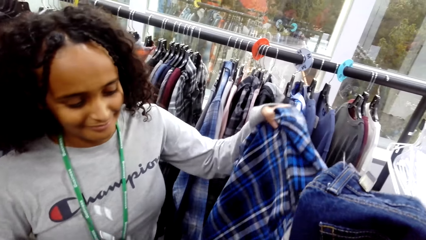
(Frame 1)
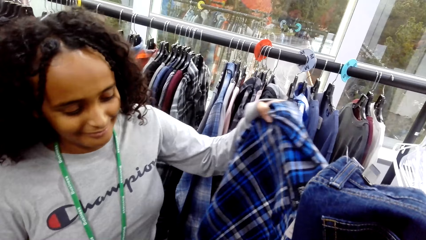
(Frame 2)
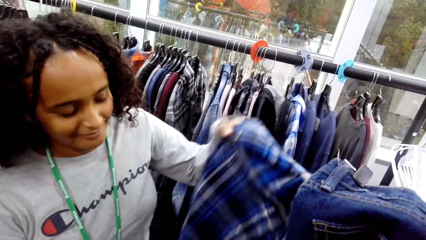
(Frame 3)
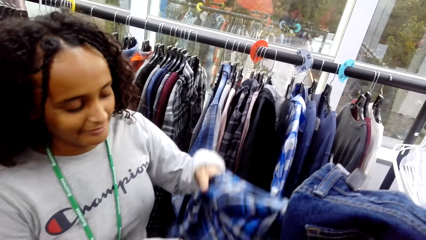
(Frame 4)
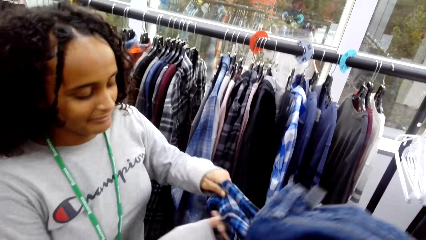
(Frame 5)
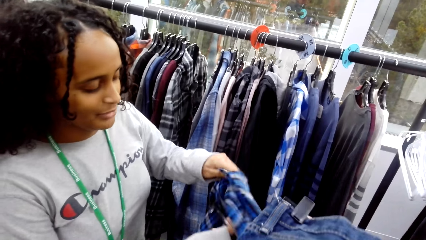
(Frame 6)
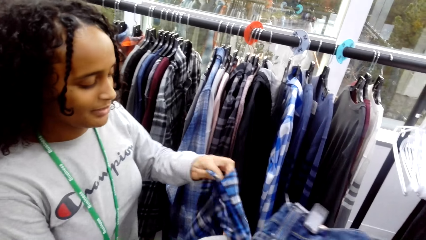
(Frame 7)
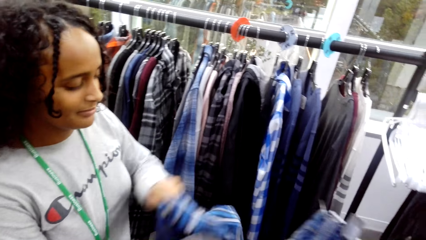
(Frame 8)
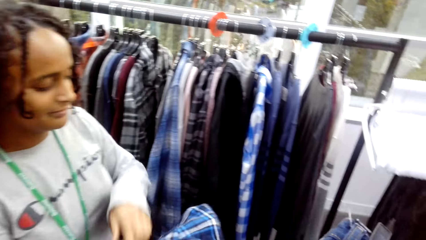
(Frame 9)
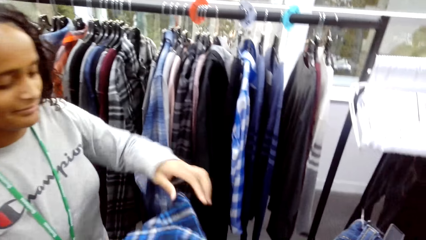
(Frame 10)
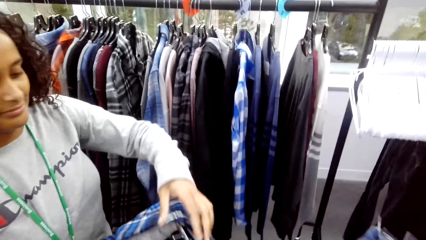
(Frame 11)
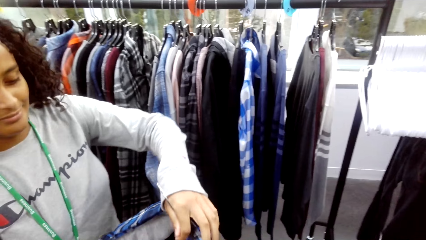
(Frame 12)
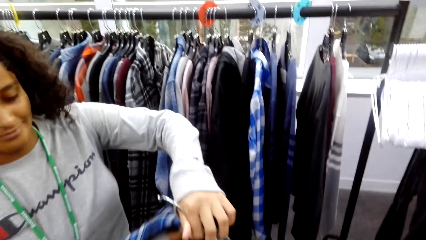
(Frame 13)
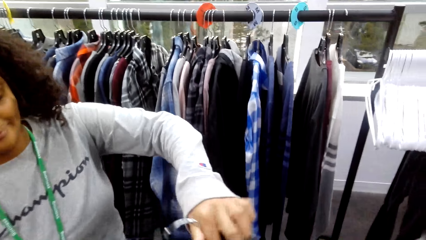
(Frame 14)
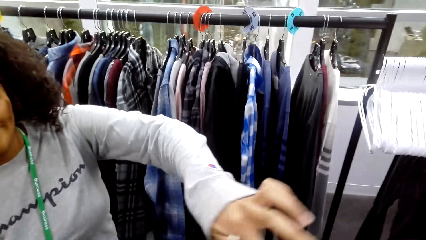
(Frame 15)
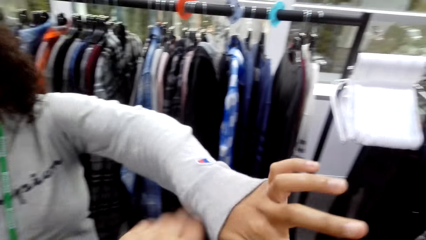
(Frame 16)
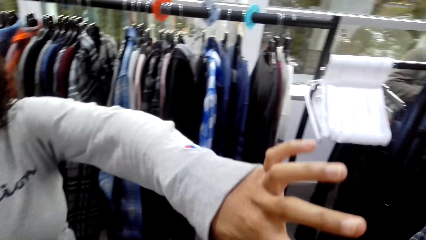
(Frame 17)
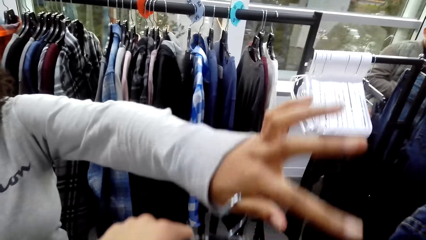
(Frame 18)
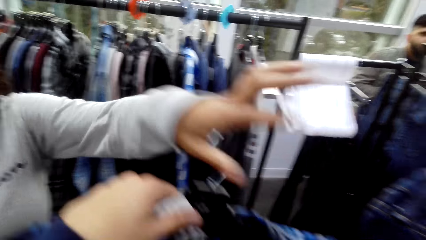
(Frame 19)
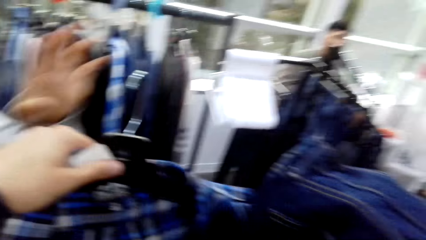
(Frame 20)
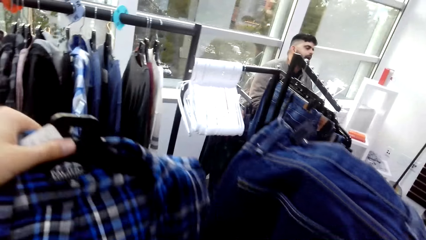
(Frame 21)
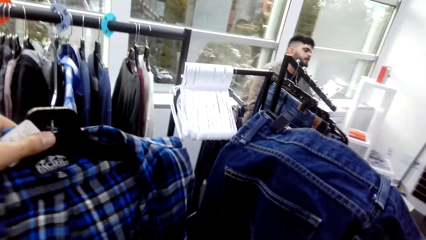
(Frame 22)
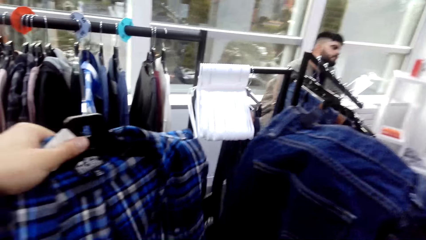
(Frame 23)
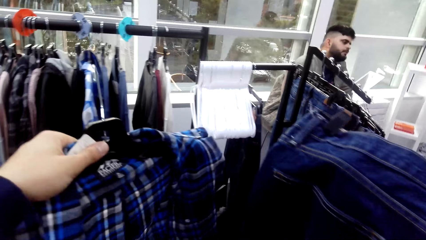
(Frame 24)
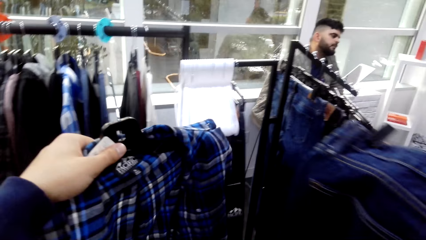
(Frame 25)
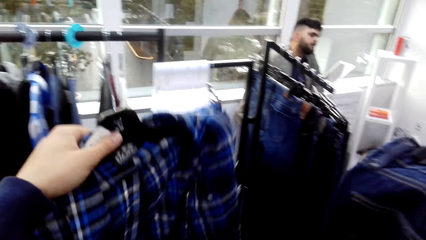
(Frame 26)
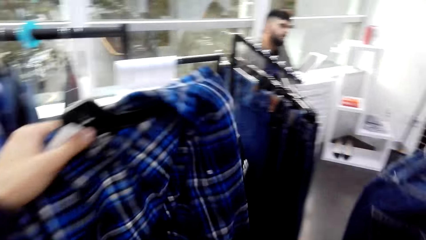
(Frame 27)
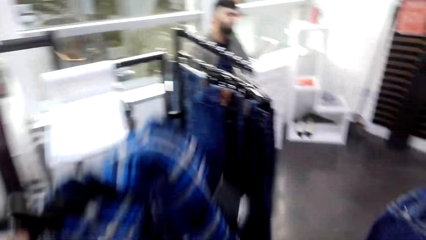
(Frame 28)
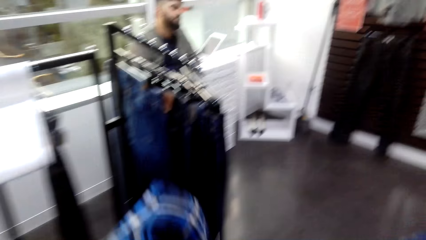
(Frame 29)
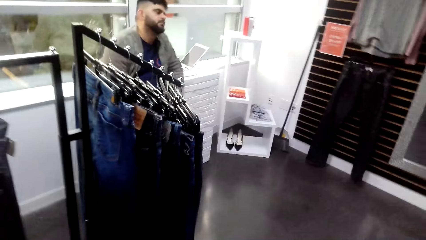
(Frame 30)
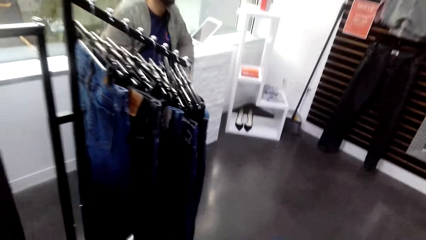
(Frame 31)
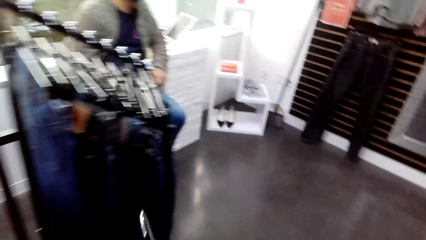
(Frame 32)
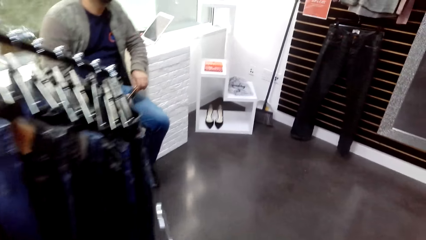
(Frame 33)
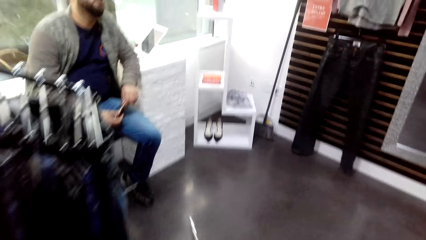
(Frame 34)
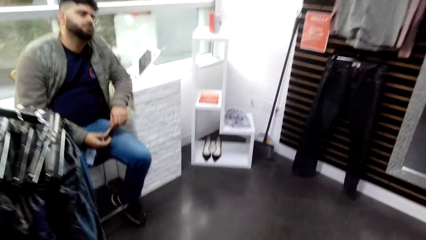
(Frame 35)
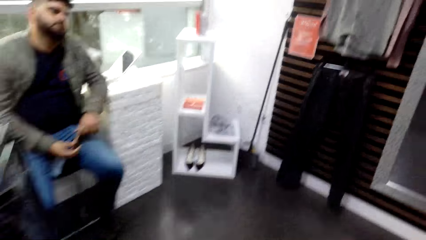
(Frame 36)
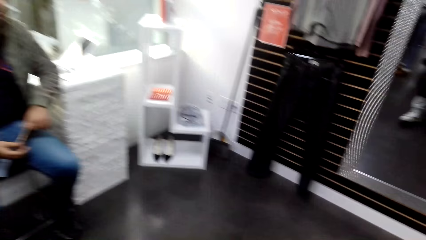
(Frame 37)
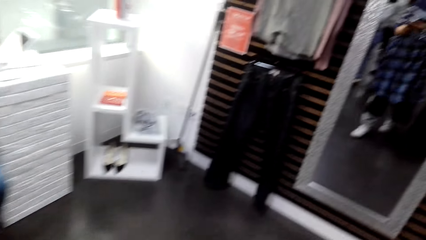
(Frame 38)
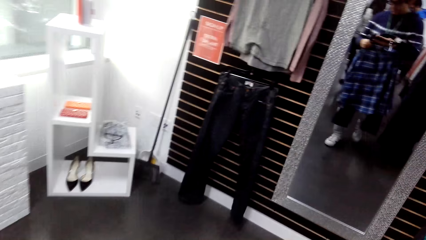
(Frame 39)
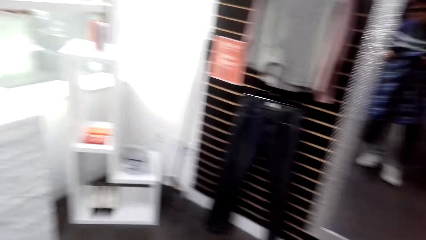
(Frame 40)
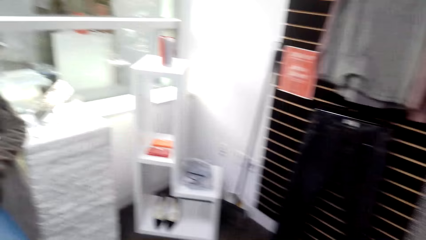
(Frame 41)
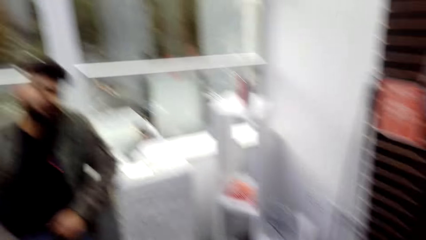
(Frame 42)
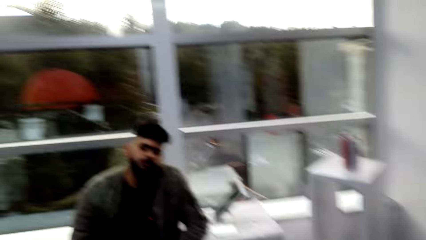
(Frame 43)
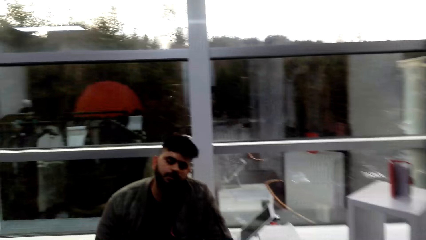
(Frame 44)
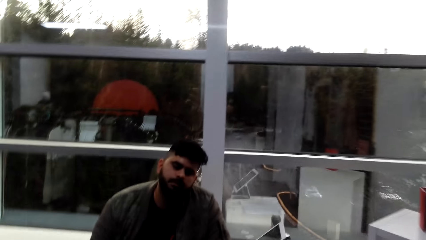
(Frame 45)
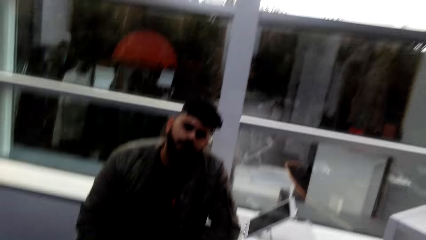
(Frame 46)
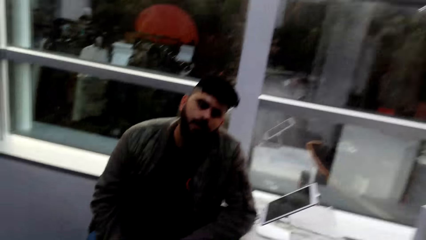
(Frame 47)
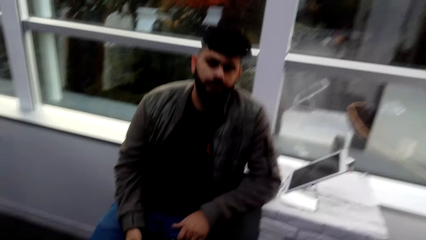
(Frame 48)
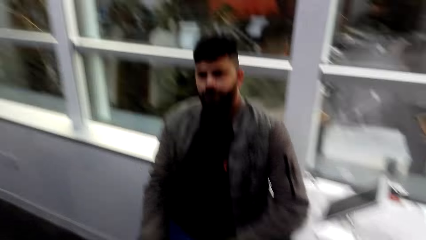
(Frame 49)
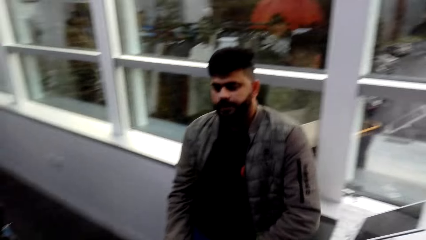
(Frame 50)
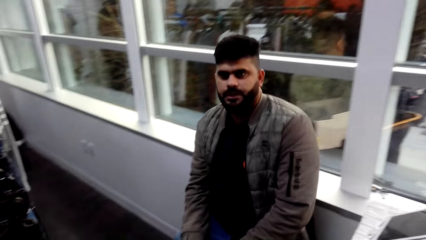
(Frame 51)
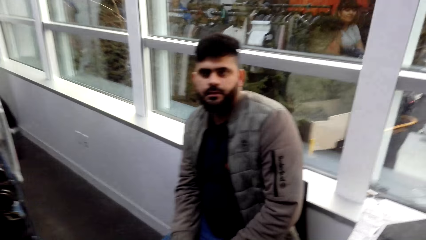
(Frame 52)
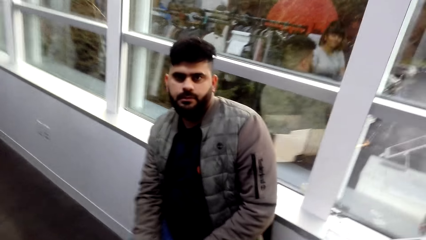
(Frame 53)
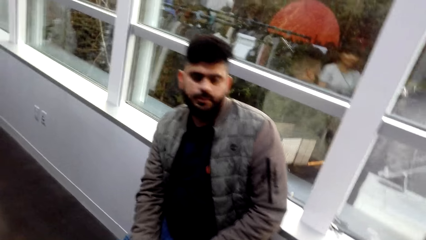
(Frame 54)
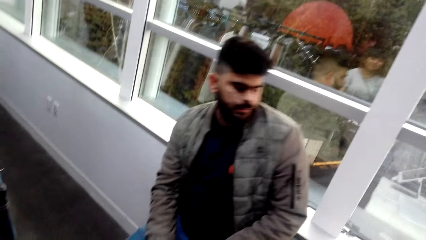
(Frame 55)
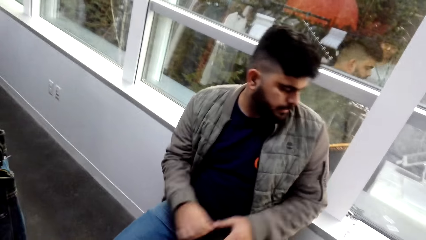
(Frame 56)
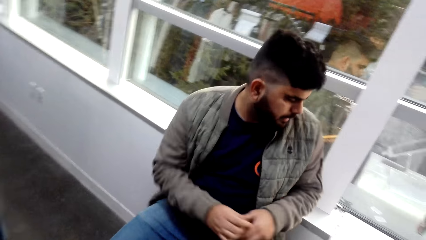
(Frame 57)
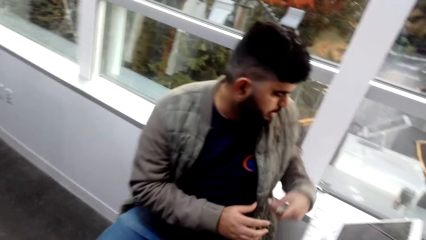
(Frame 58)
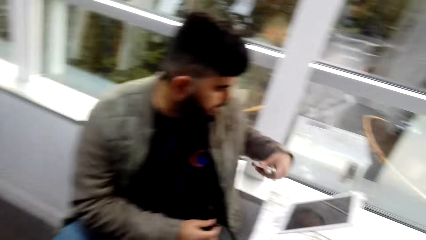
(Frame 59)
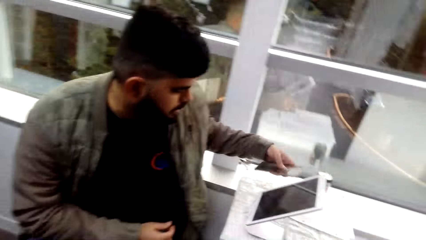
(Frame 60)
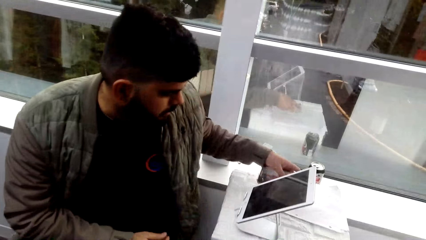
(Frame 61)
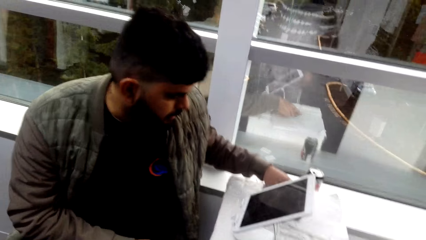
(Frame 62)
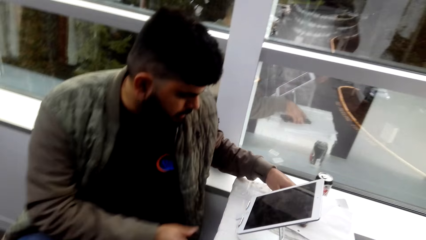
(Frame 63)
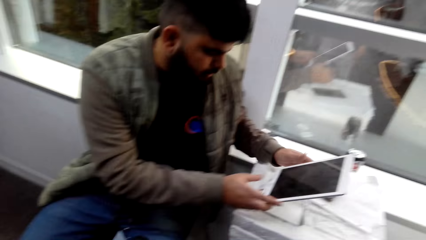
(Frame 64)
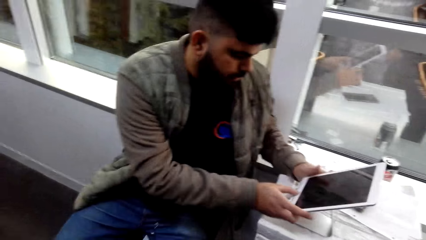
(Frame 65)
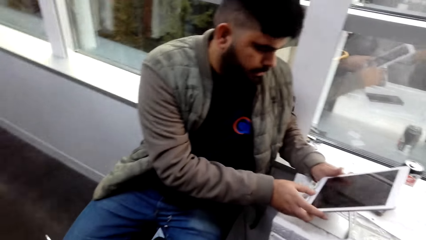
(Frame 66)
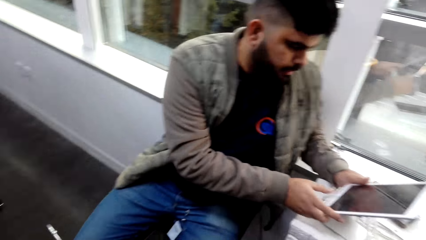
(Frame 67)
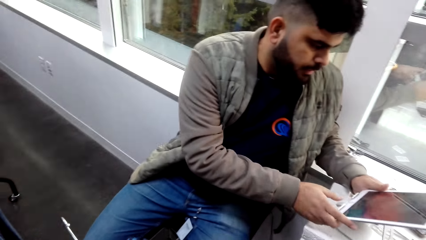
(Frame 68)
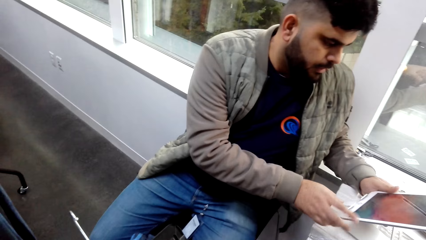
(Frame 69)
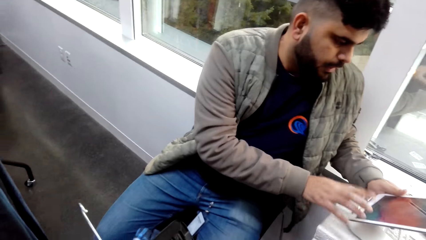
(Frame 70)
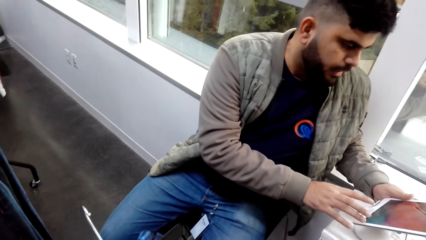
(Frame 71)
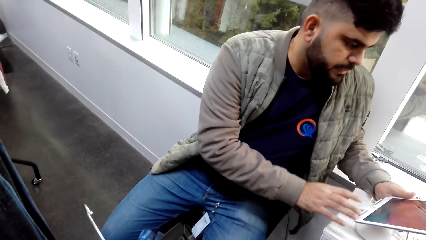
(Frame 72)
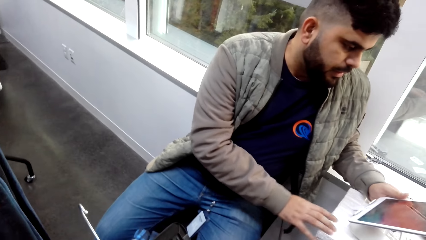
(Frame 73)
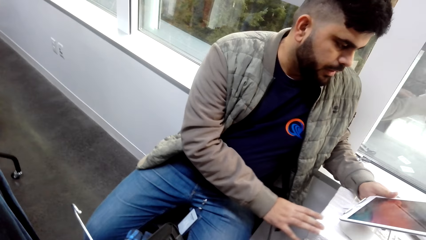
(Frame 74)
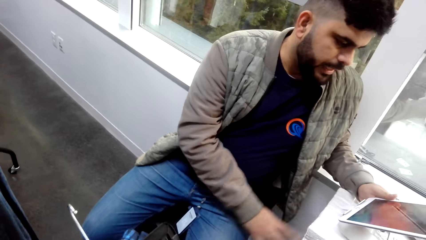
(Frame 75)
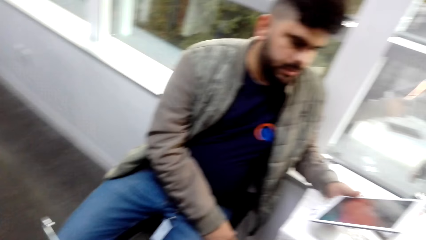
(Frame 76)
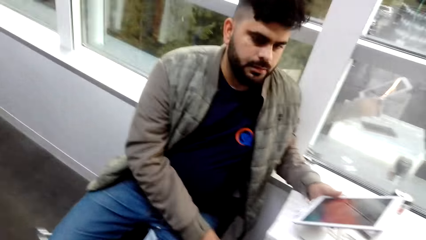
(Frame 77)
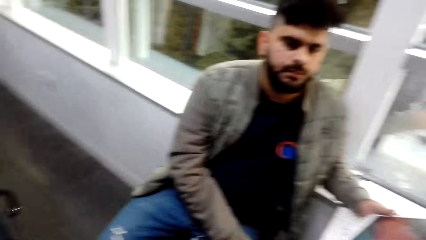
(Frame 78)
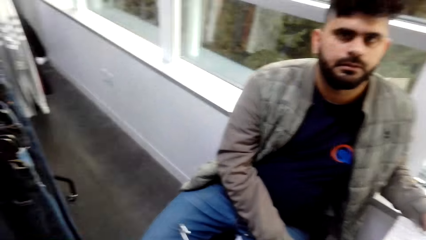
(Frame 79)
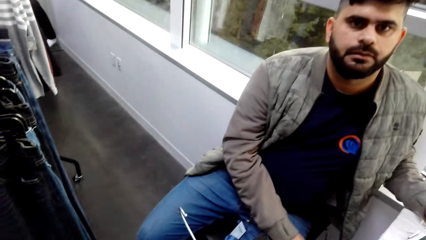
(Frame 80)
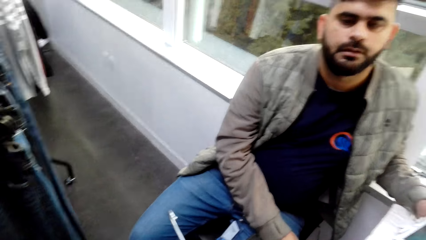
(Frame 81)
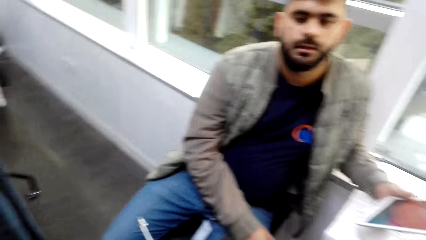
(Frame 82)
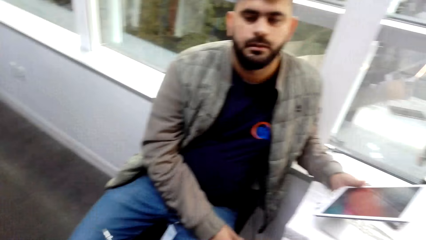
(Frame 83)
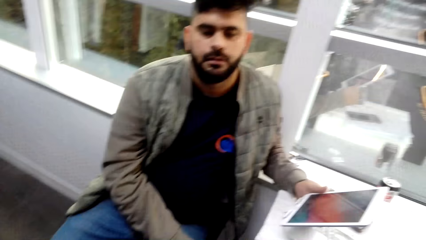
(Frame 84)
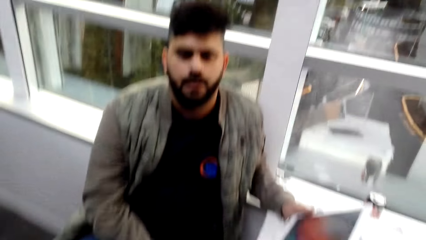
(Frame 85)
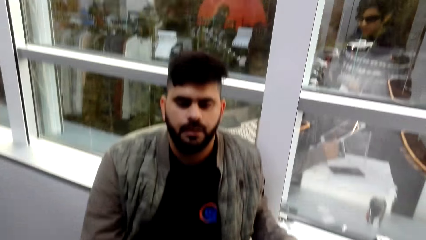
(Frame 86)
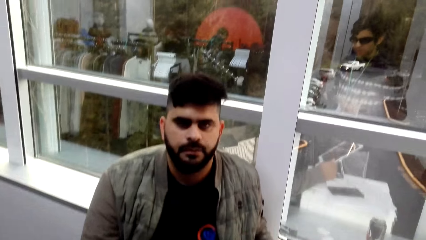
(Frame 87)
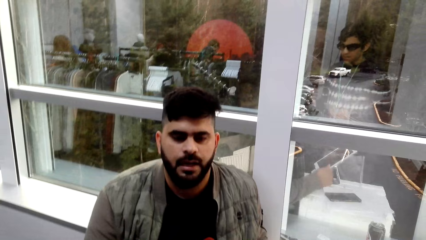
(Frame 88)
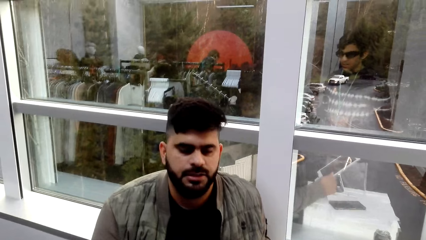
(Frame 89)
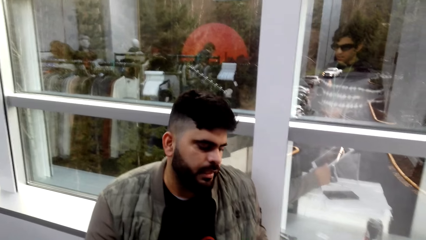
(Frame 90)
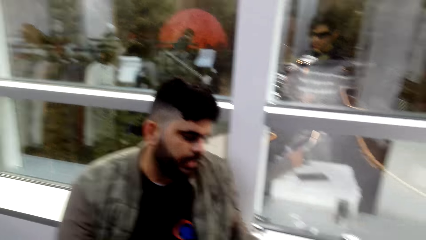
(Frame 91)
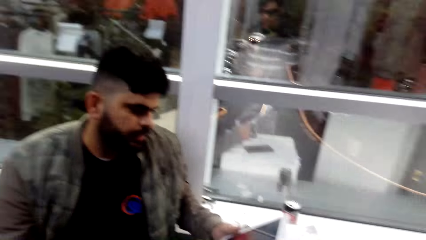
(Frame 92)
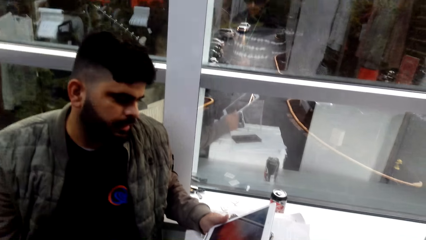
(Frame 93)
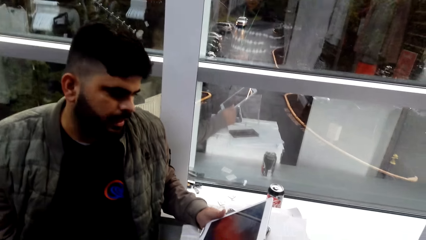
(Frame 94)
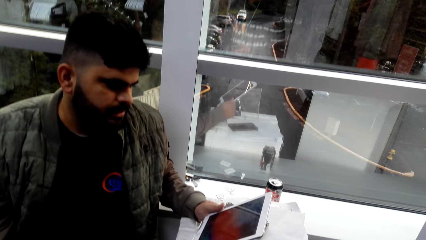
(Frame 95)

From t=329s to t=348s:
A woman puts the shirt on the hanger and gives the shirt to the camera wearer. The camera wearer lifts the shirt and the trouser. They walk towards a cashier. They walk around the room. They converse with the cashier. The cashier puts a phone on the table and adjusts the cashier machine.
